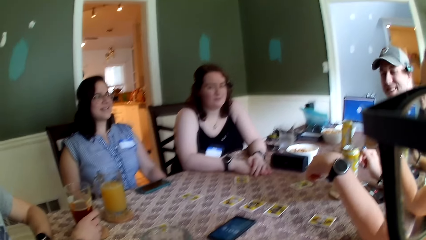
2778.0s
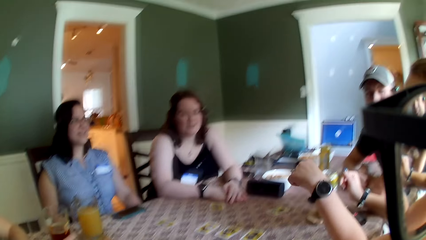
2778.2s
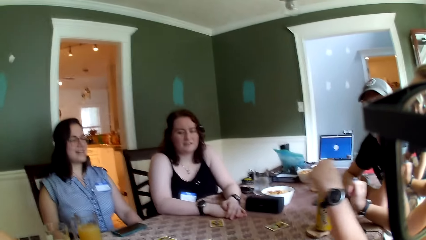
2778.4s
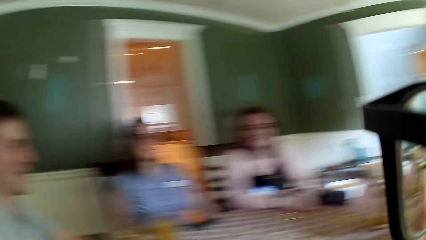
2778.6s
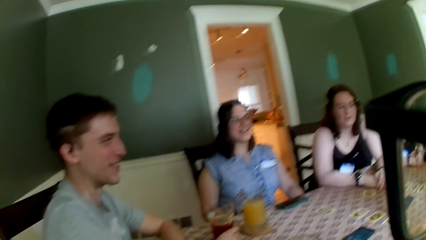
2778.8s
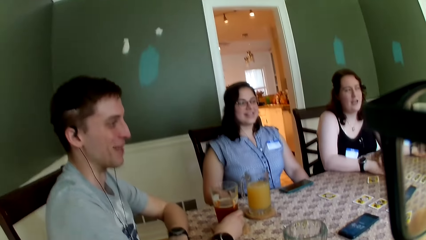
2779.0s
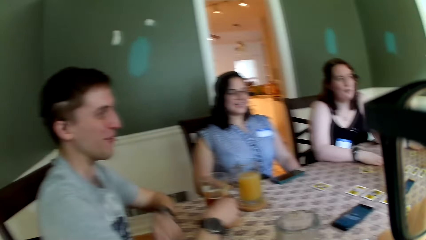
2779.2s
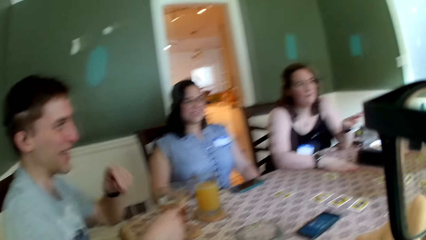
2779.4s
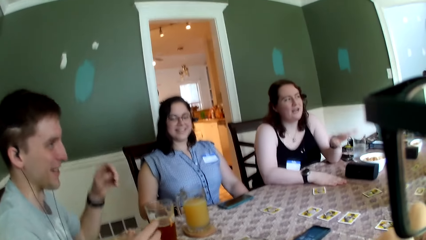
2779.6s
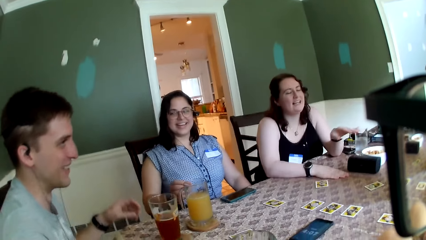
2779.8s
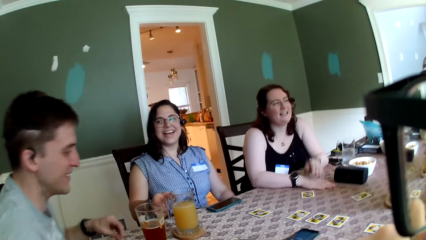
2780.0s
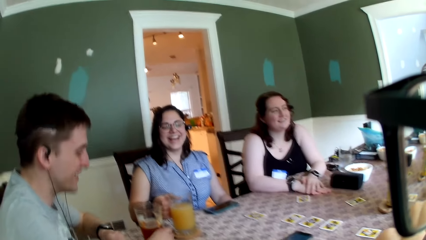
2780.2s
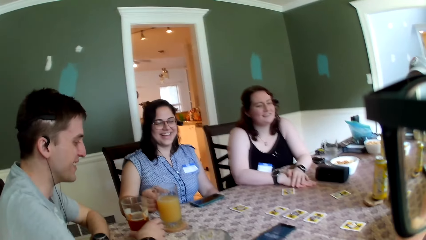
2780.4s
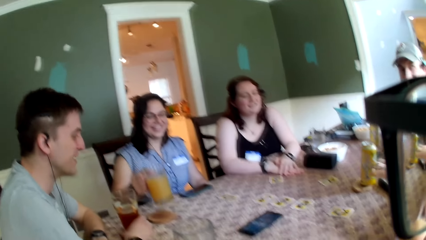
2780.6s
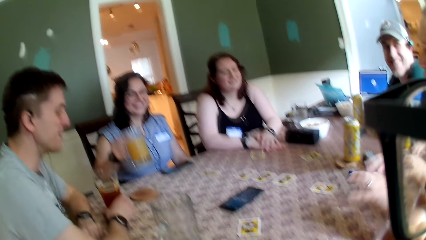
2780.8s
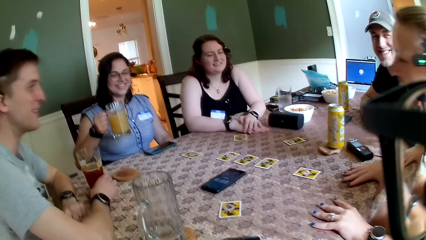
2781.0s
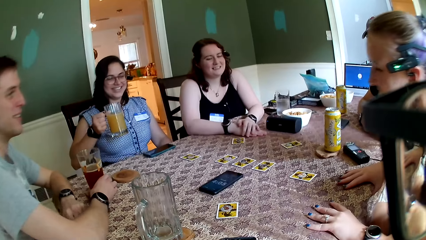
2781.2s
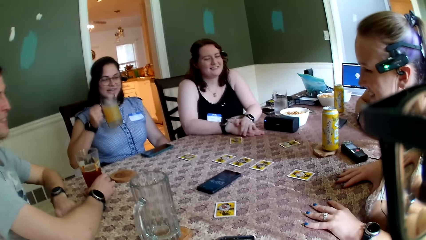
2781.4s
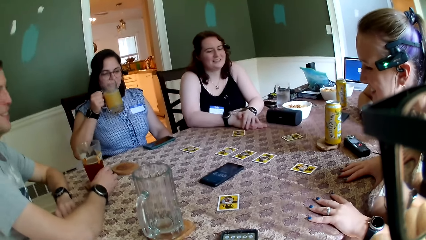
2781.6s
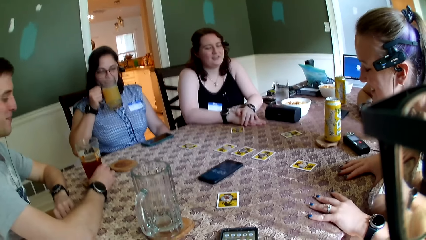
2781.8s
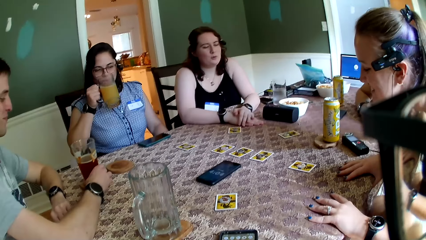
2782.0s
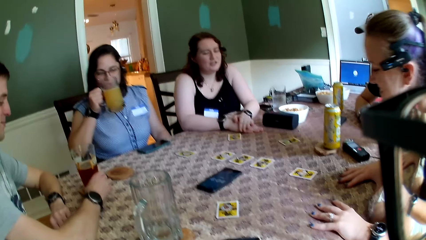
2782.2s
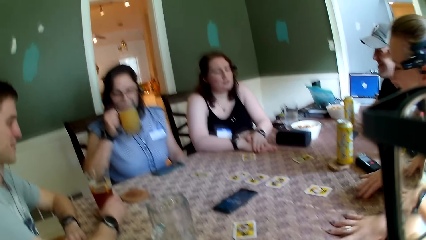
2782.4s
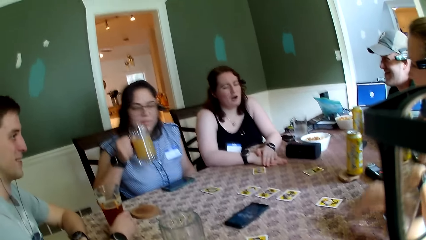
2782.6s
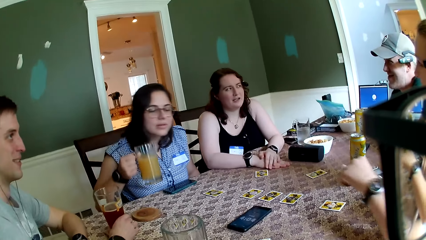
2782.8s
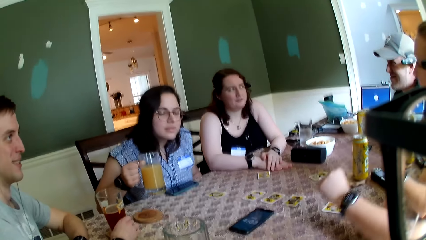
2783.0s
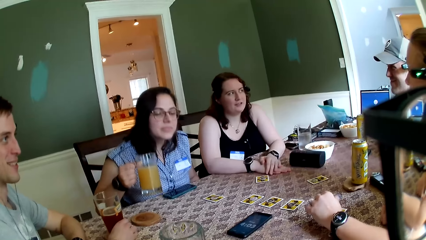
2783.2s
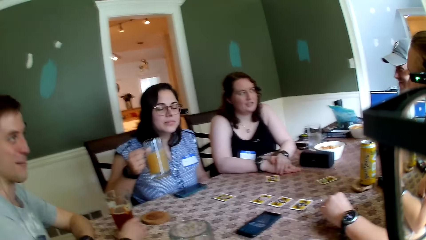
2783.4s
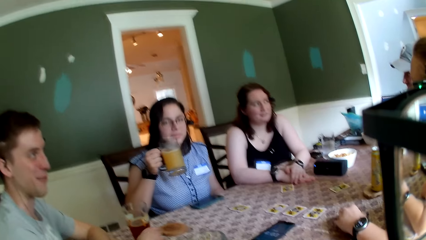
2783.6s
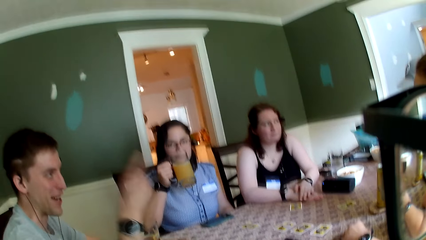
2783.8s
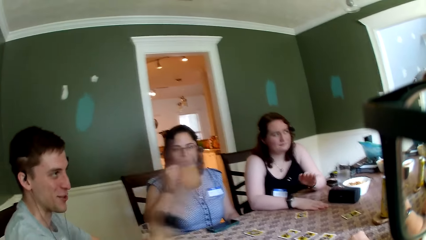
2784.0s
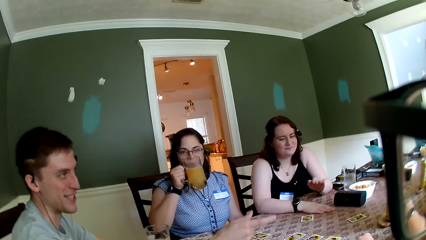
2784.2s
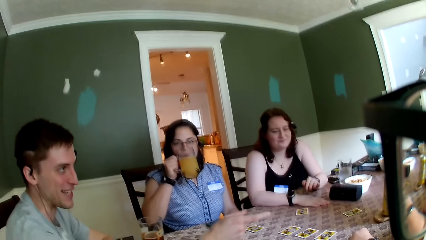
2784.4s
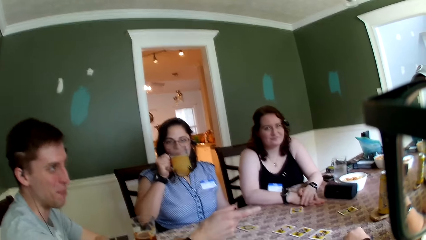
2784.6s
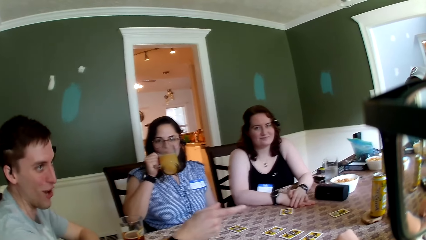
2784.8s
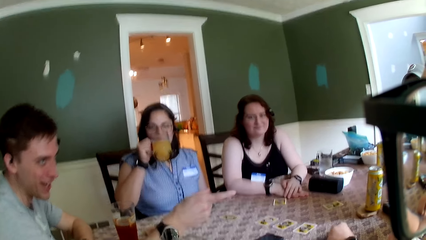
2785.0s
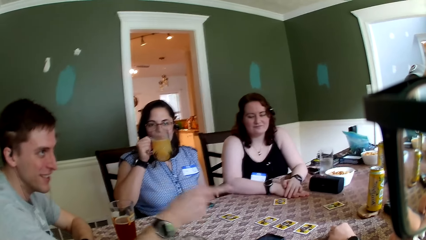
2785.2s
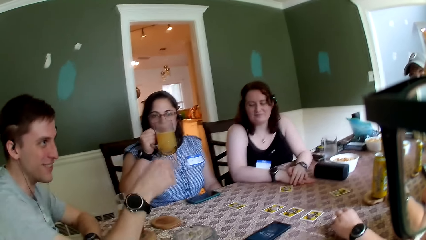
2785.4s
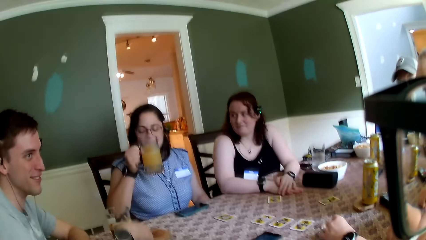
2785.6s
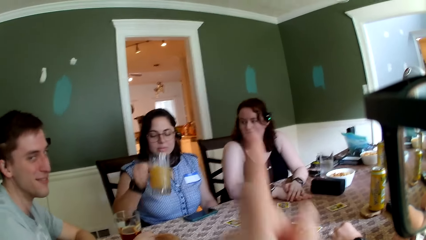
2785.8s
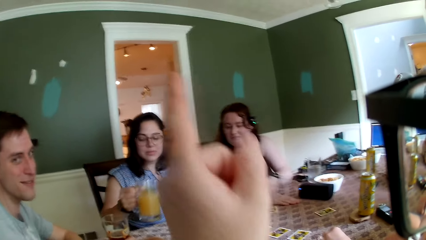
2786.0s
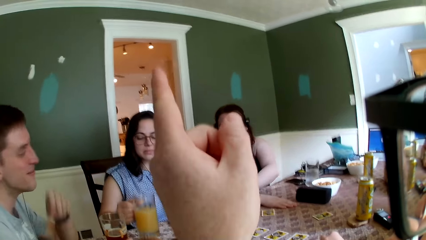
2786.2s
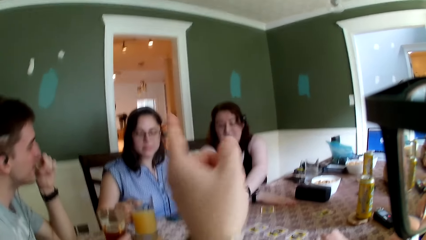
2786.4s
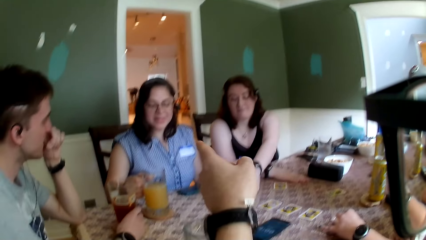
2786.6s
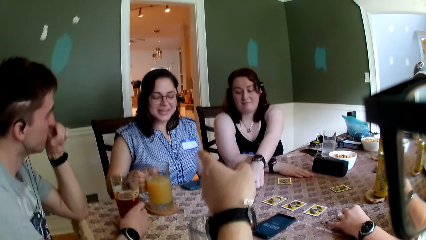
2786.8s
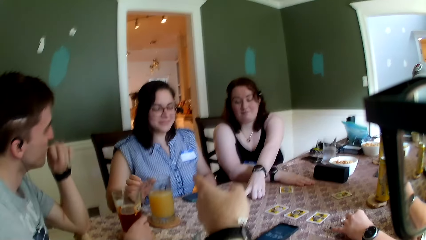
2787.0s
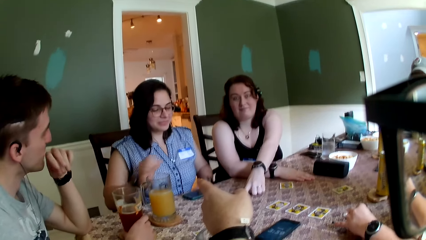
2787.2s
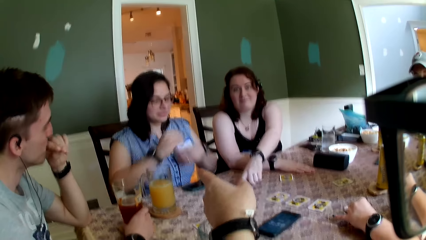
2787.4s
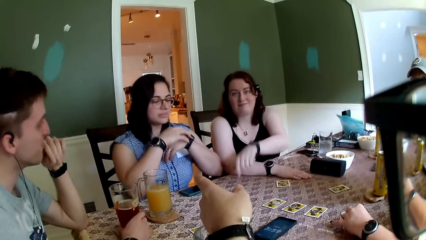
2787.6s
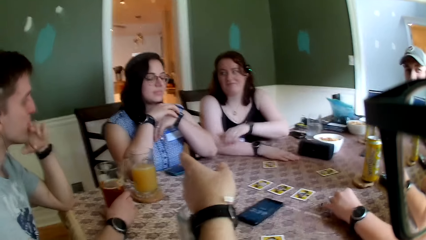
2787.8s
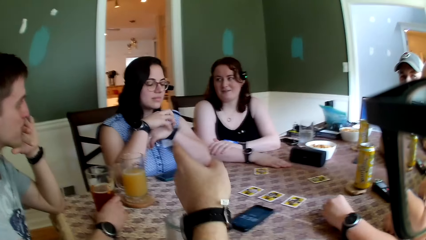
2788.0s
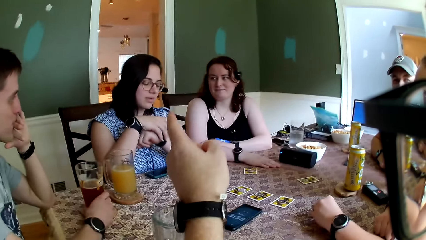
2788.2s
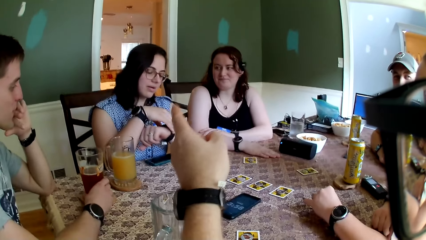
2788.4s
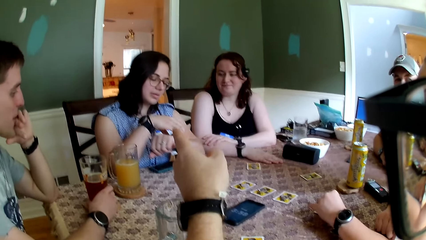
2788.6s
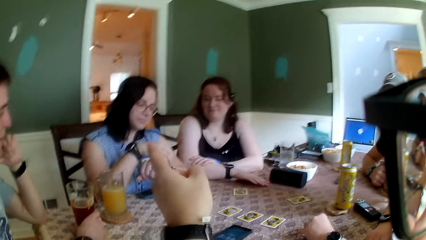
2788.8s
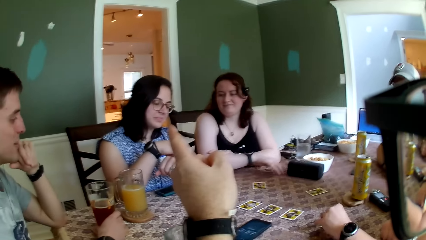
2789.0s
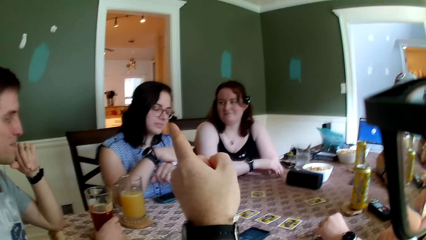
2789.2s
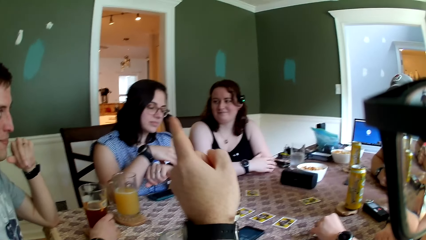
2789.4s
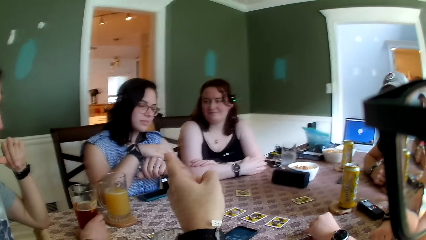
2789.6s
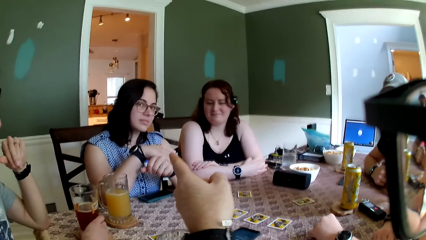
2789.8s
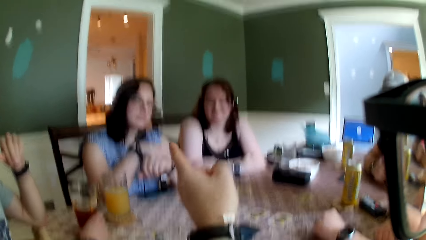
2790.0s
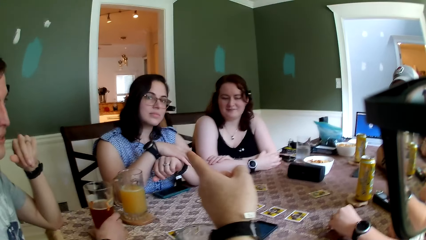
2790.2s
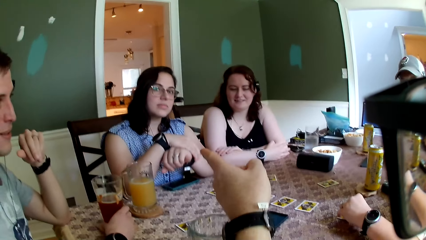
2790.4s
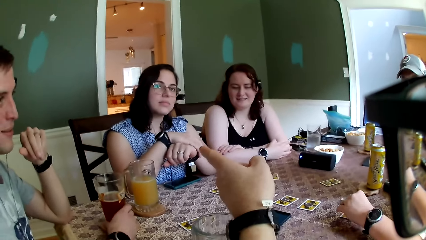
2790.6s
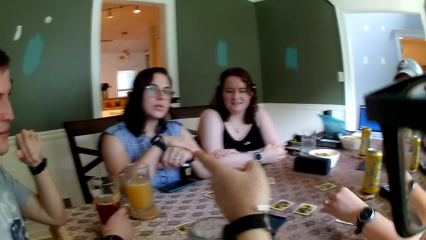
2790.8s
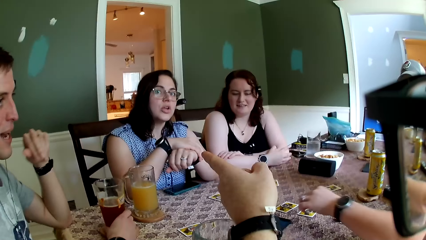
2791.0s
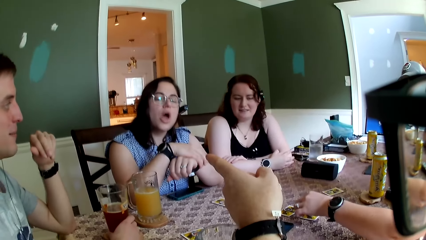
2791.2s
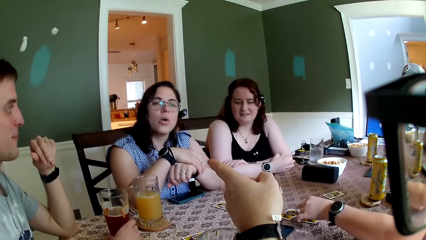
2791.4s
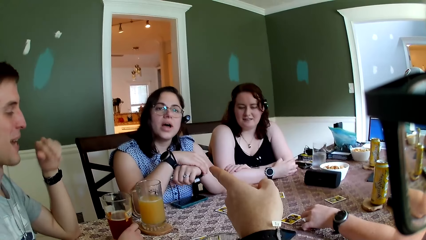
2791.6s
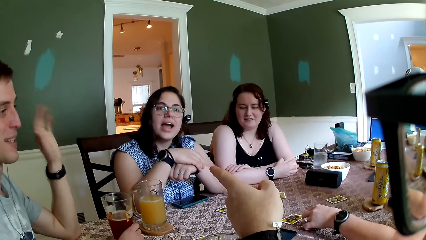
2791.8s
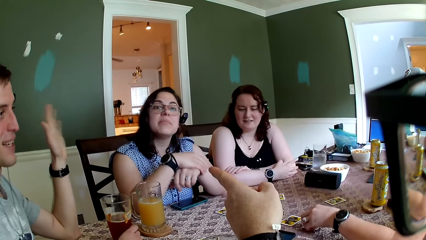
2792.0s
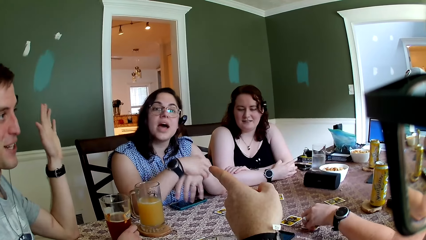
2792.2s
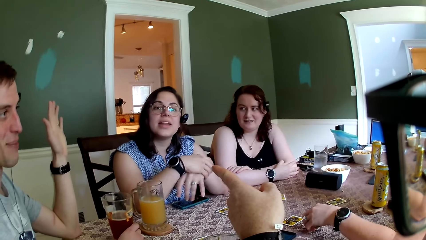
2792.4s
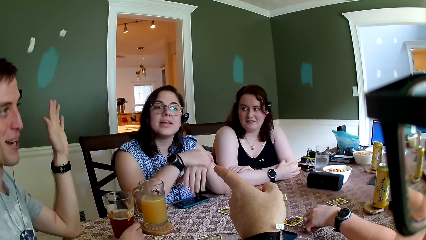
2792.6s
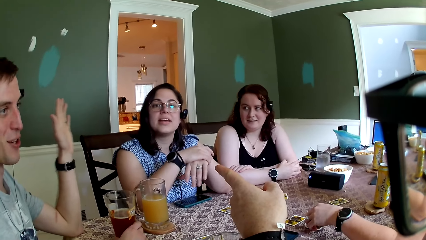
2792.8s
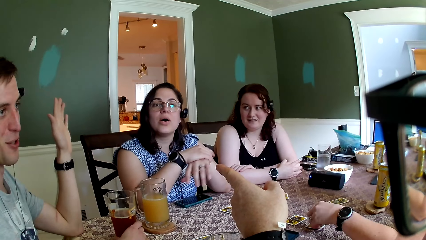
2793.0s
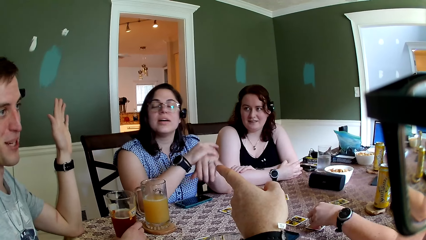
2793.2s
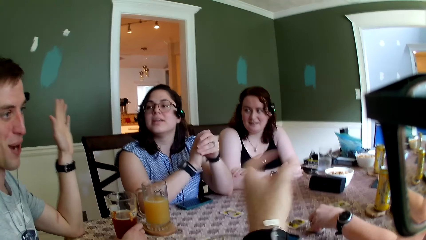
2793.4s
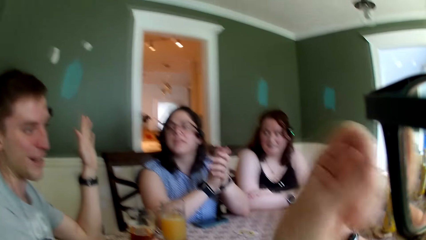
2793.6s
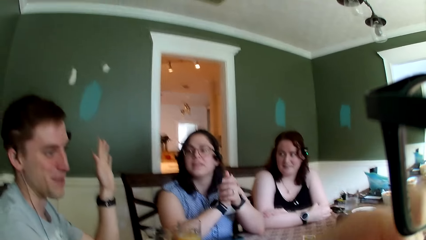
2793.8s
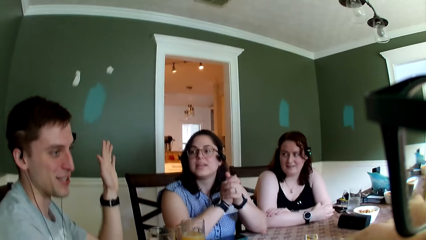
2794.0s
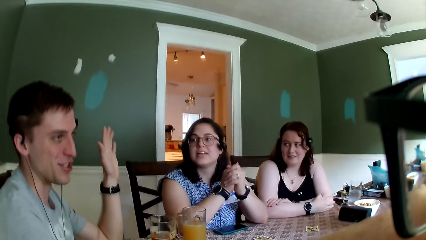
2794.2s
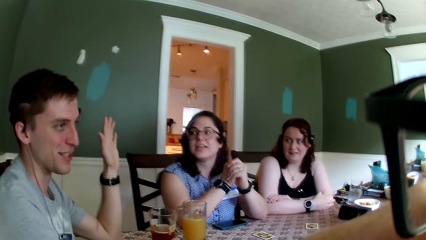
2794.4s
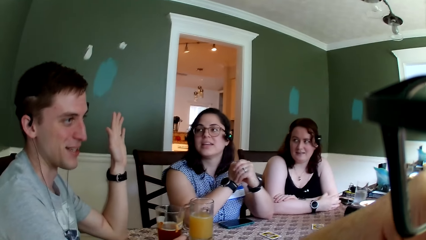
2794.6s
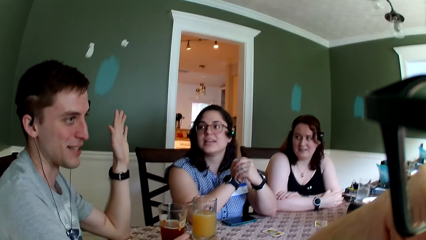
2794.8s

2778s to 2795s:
A woman picks up a cup of juice from the table with her right hand. She drinks from the cup with her right hand. Another woman places both hands on the table. A man points to the second woman with his right hand. The first woman drops the glass of juice on the table with her right hand. The camera wearer converses with the man, the first woman, and a third woman. He points at the first woman with his right hand. The second woman touches the cards on the table with her left hand. The camera wearer converses with the first woman.
